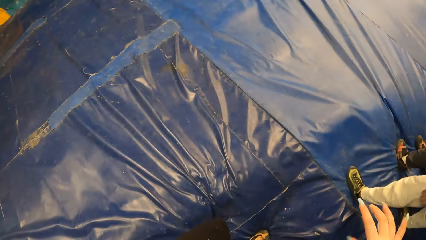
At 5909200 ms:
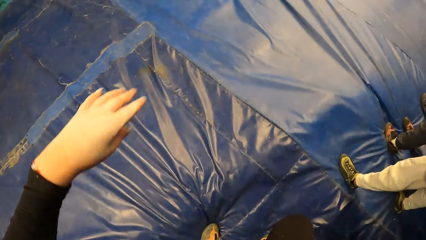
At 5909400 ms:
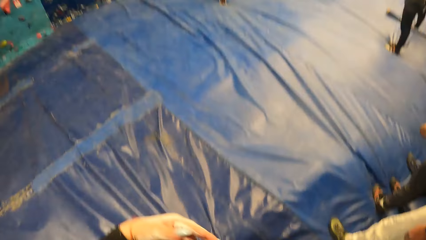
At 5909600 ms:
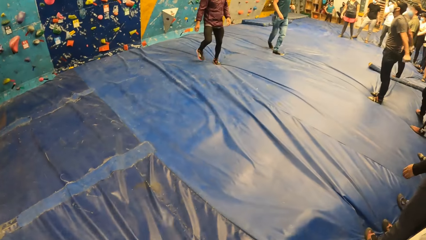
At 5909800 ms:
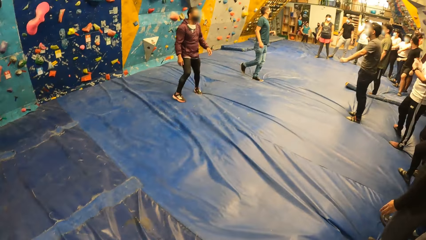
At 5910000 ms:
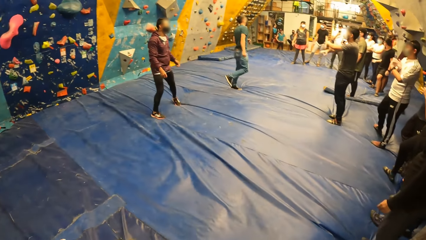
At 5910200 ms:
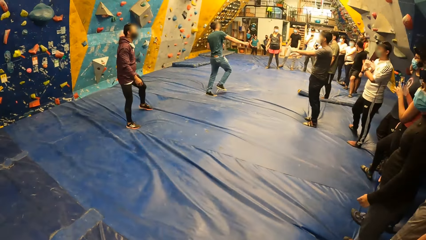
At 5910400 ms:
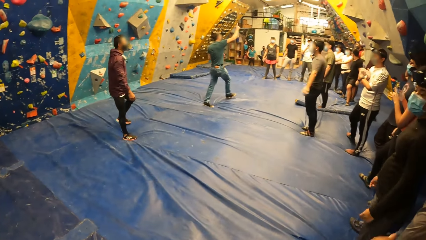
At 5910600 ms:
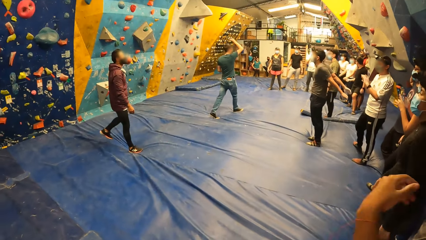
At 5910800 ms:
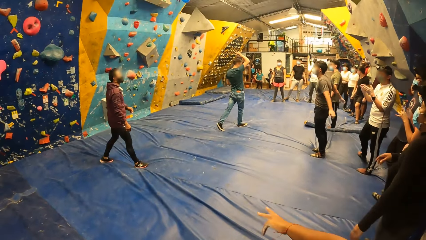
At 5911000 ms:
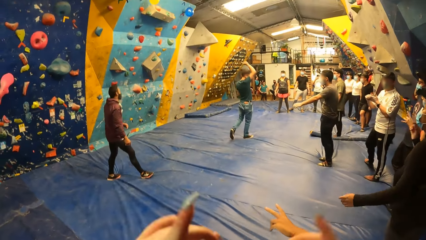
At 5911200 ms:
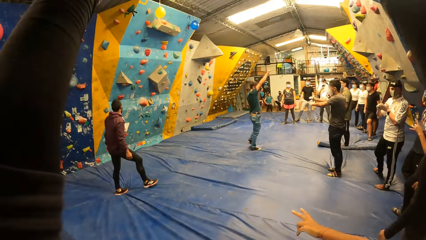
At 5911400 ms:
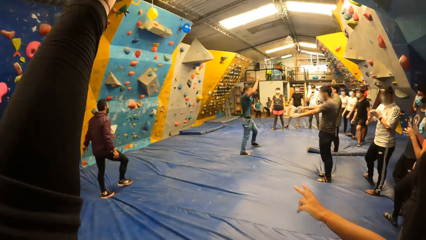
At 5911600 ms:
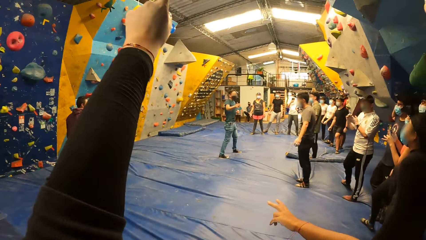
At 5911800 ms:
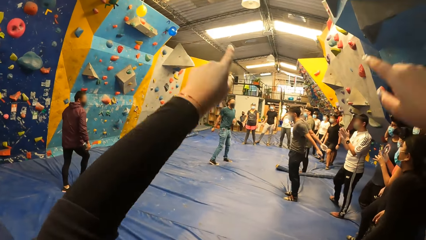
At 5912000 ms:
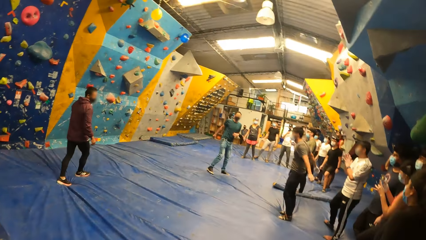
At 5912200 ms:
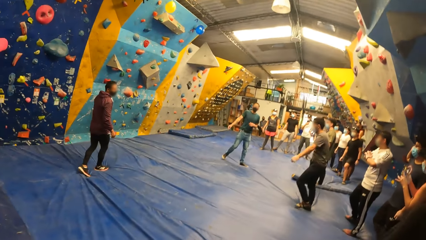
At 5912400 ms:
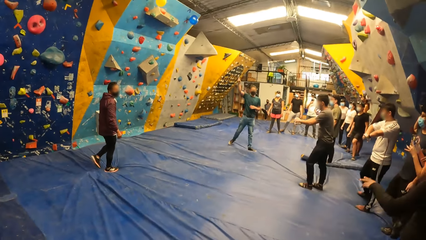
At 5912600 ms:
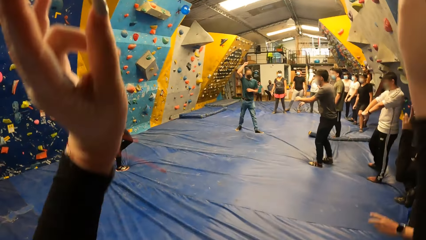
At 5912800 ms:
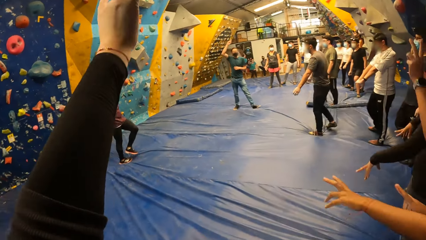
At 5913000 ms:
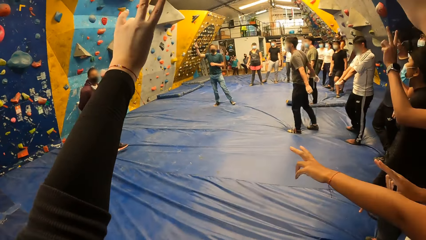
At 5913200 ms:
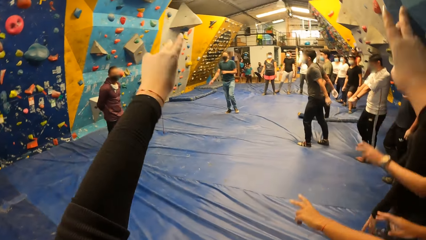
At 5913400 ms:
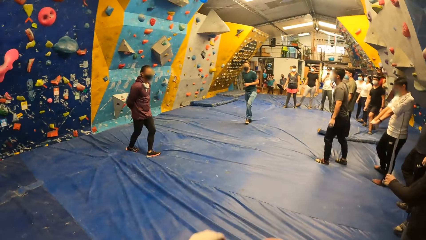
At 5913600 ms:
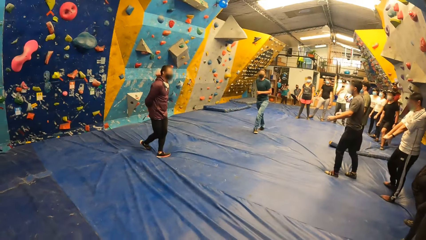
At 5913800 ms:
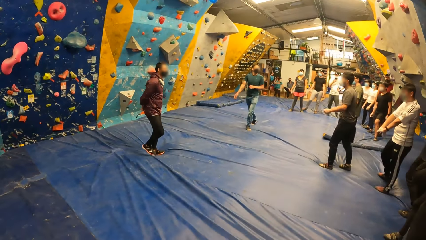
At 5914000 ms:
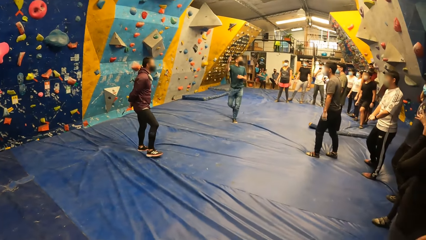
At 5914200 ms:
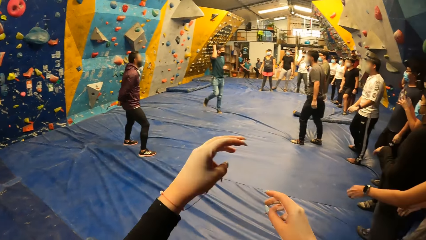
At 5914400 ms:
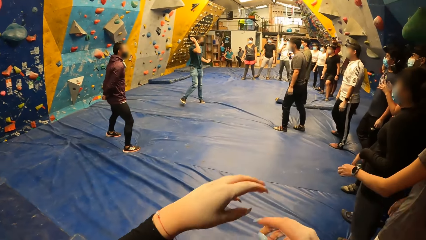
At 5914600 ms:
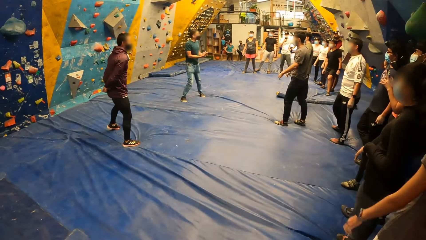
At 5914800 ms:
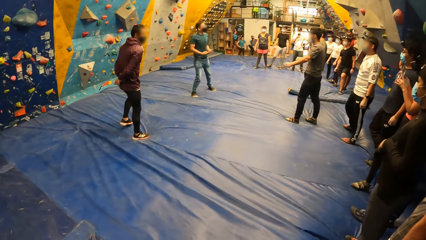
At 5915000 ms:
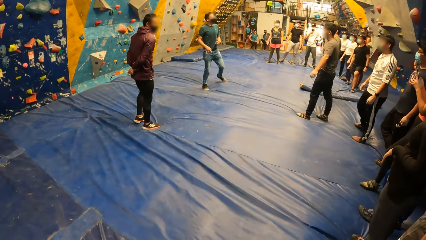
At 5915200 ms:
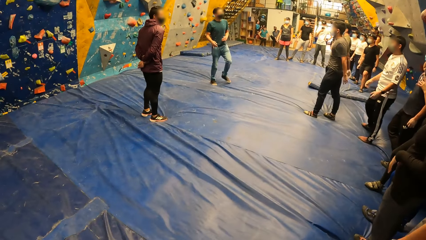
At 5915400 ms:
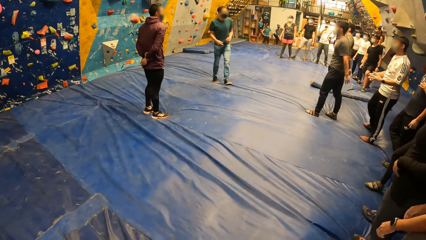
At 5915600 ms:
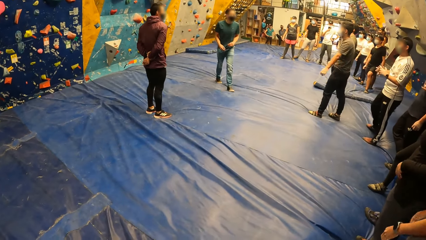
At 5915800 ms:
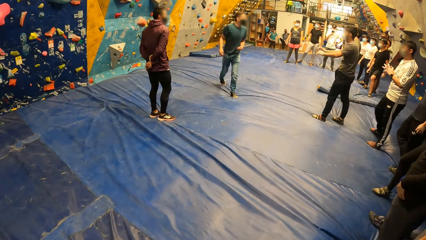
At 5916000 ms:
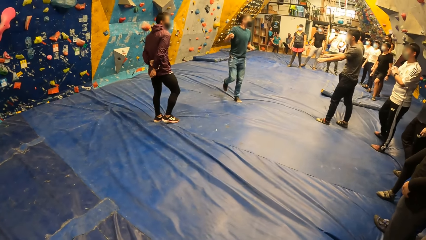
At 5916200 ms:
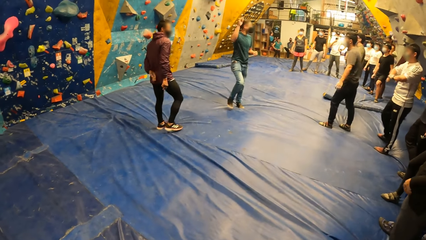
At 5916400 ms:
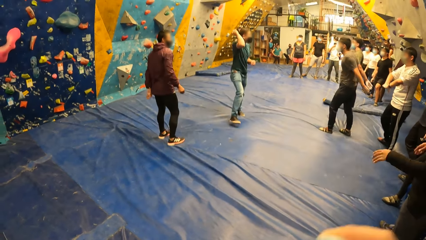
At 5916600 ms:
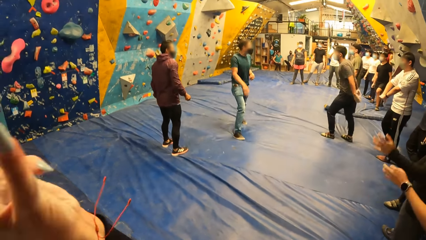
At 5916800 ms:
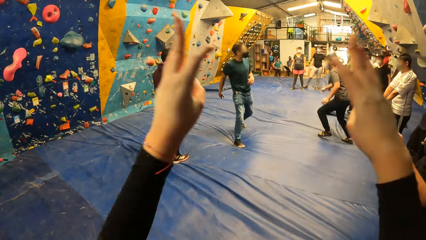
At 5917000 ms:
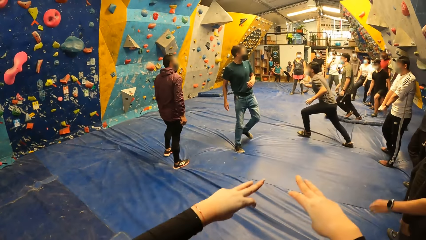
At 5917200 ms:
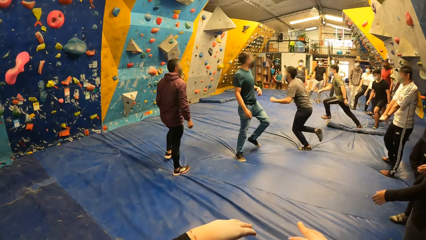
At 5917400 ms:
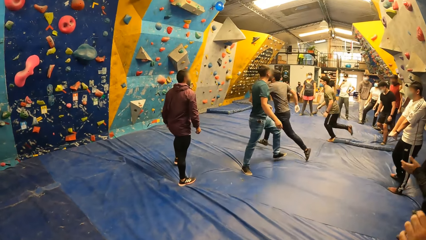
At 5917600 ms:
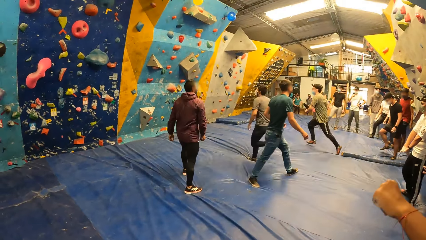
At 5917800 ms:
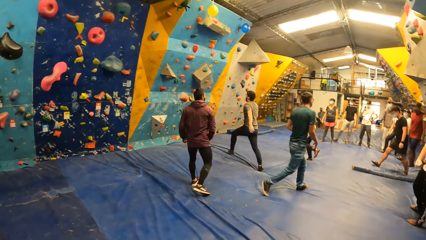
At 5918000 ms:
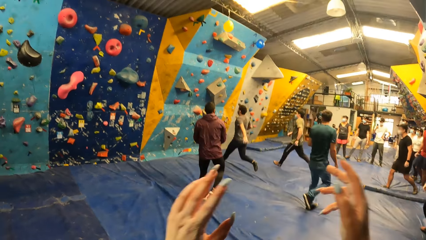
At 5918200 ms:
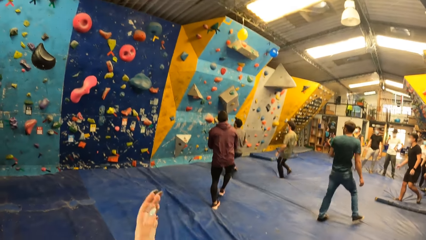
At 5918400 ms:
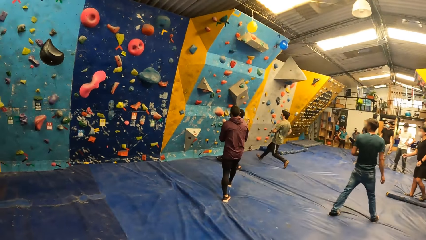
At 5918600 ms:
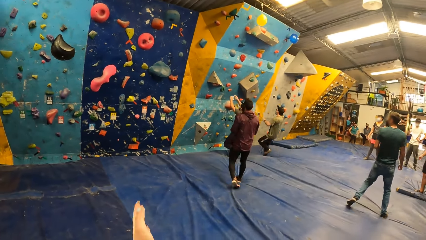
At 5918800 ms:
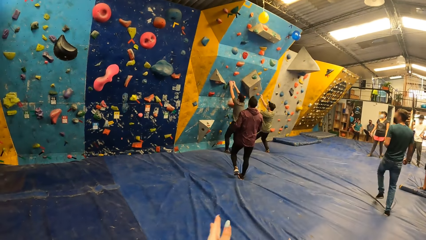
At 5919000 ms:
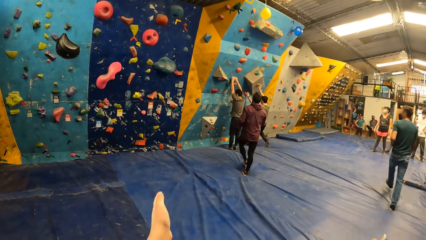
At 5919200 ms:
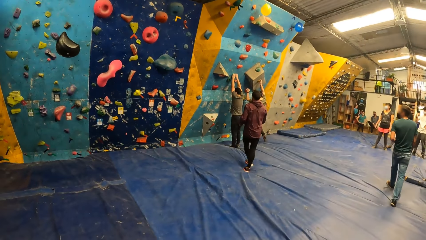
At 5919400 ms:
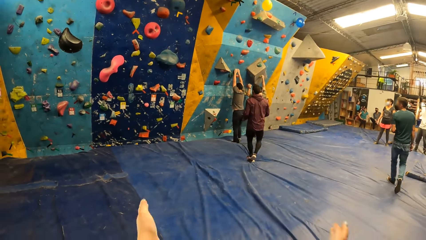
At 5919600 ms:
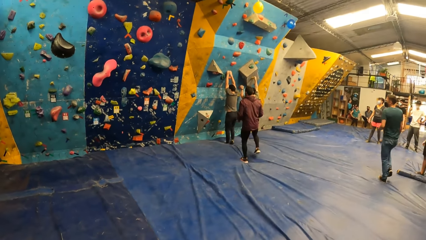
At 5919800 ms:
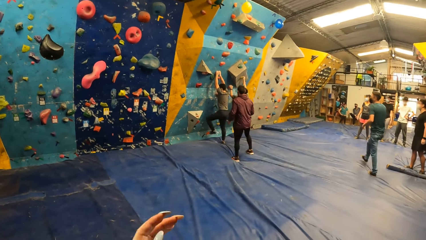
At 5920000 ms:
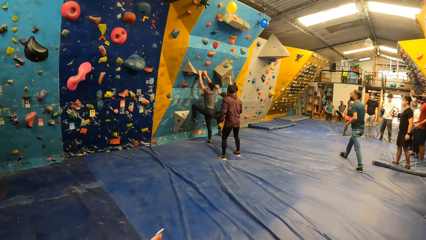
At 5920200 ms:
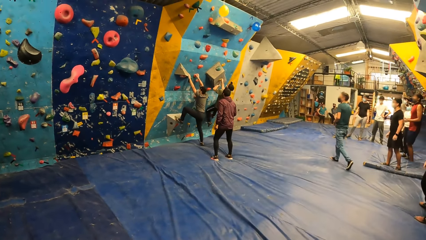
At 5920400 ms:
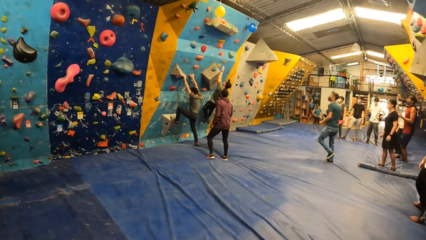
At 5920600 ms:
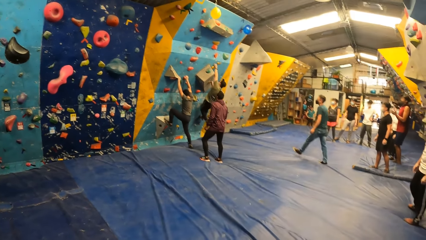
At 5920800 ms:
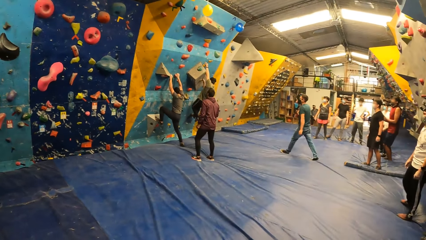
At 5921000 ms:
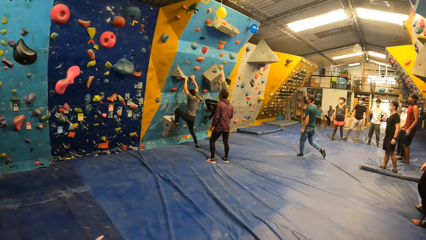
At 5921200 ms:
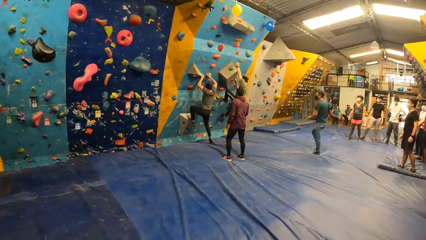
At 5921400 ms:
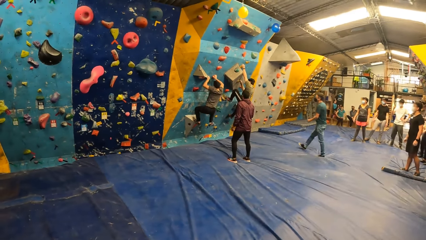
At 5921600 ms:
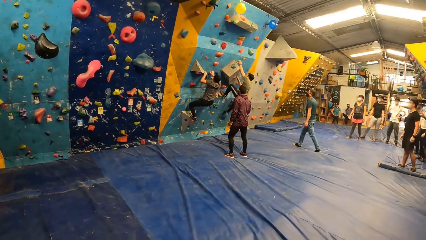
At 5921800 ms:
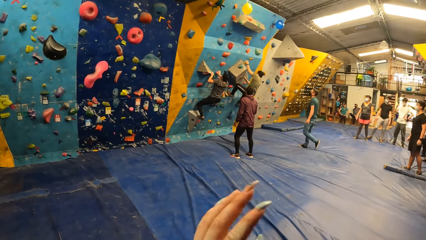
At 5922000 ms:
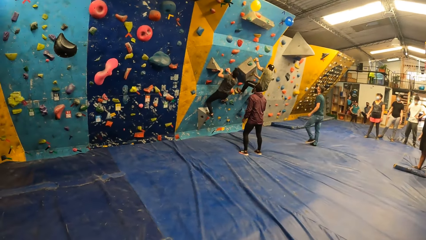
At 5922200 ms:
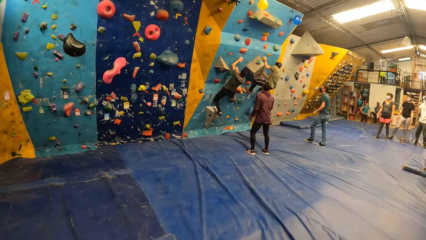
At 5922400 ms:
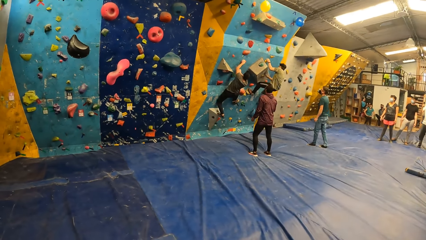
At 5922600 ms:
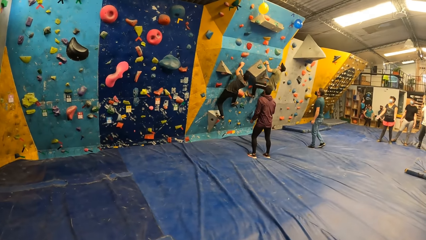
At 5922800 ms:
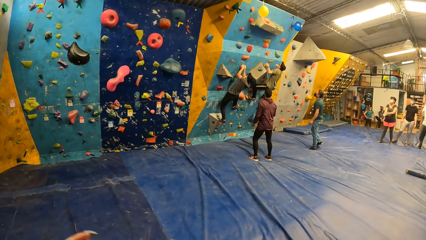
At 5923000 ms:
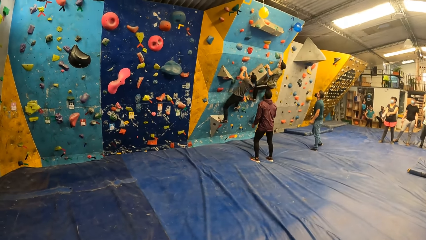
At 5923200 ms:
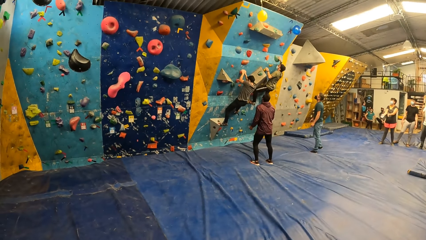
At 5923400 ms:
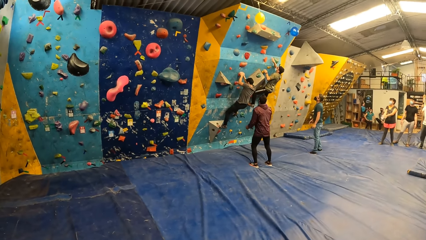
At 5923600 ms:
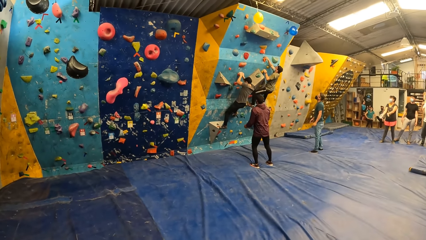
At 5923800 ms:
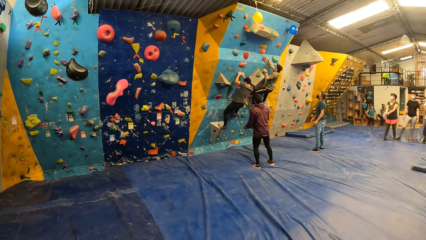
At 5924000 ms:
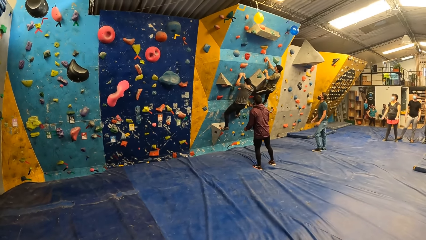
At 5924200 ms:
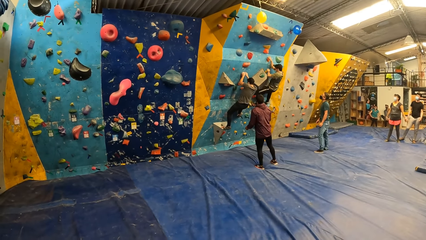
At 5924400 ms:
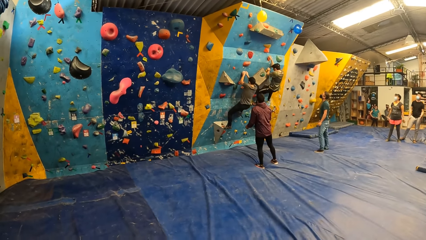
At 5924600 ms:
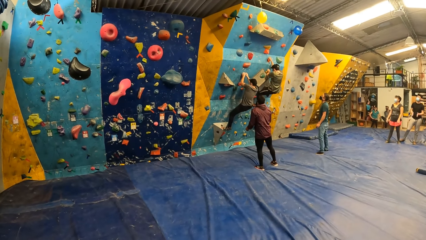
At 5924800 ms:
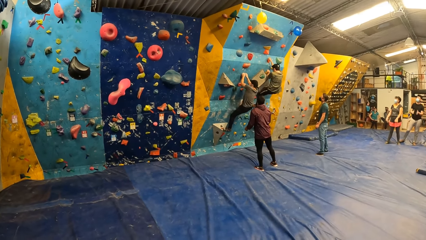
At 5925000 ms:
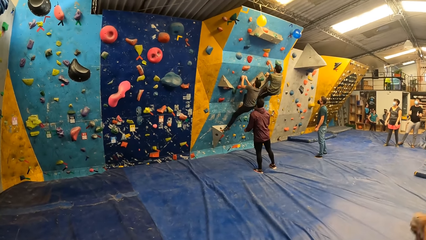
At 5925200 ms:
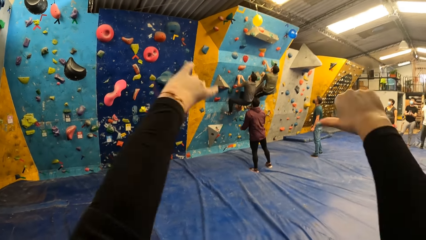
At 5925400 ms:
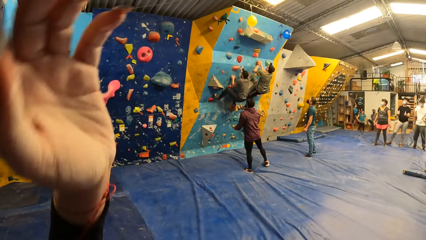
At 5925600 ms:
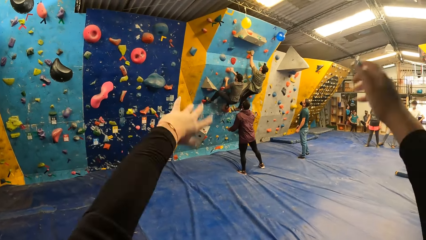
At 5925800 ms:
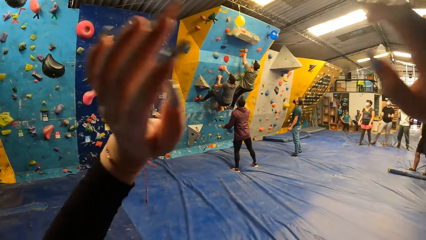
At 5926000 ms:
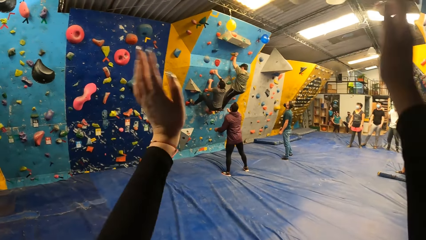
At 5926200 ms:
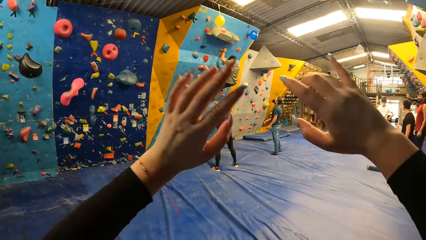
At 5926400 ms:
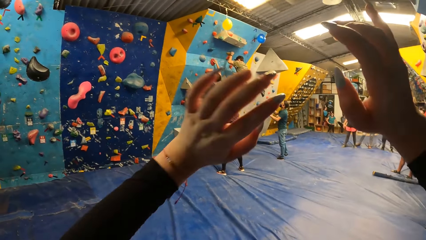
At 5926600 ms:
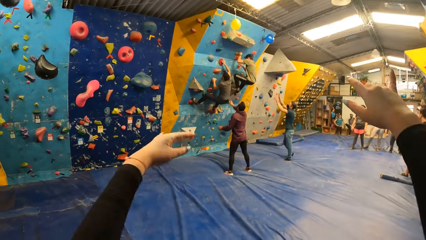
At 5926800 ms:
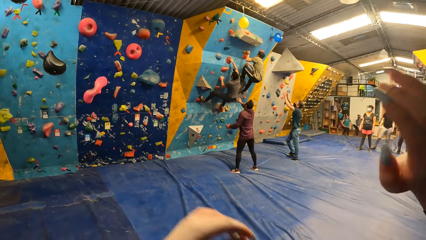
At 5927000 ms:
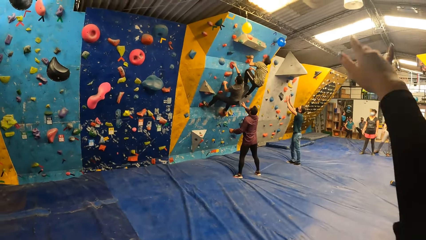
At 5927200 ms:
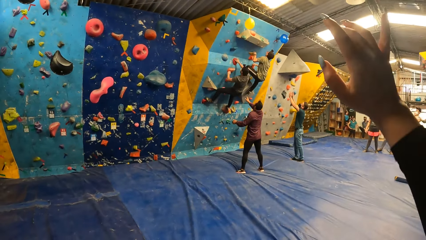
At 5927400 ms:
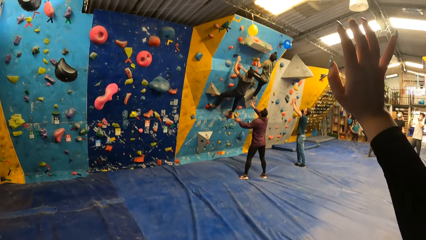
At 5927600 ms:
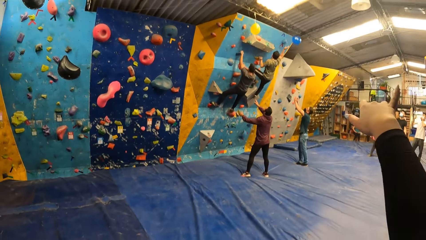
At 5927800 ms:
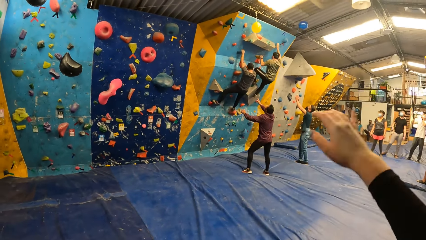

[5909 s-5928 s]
The camera wearer stares at the floor. A man walks in the room. Another man walks in the room. The camera wearer swings the left hand. The second man runs in the room. A third man runs in the room. The third man climbs the wall. A group of people climb the rock wall. The second man climbs the wall. The camera wearer swings the hand.
